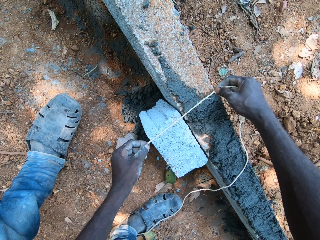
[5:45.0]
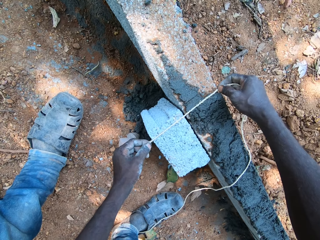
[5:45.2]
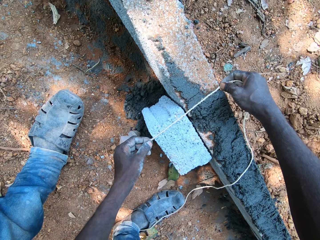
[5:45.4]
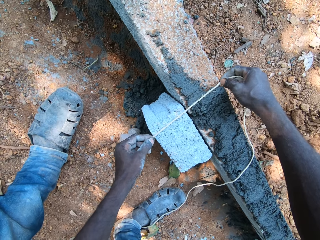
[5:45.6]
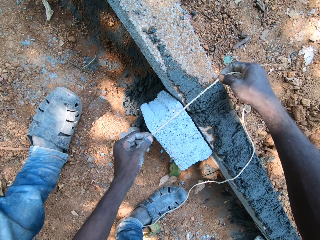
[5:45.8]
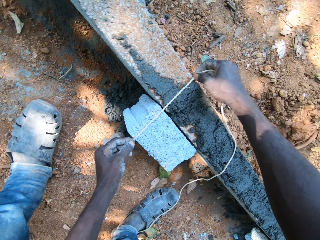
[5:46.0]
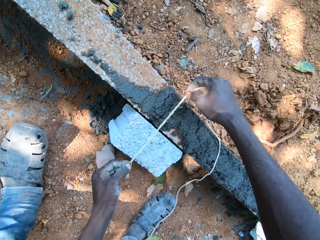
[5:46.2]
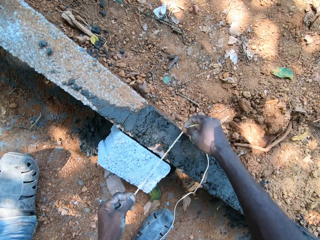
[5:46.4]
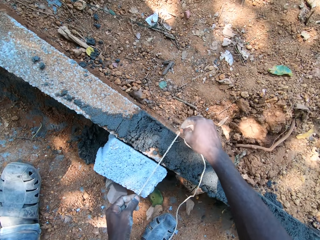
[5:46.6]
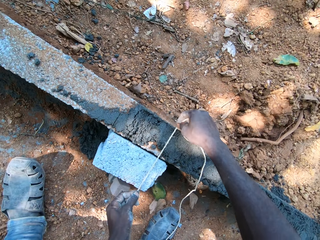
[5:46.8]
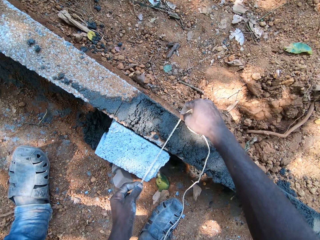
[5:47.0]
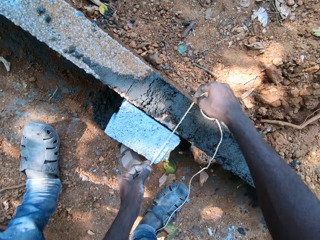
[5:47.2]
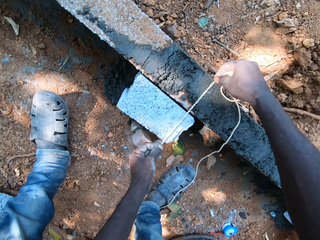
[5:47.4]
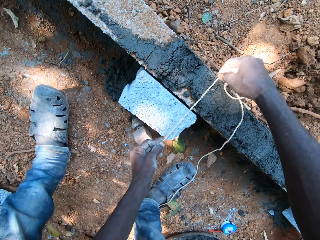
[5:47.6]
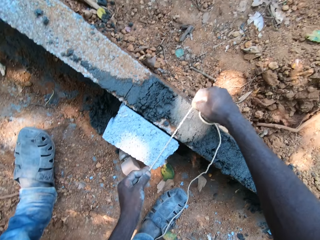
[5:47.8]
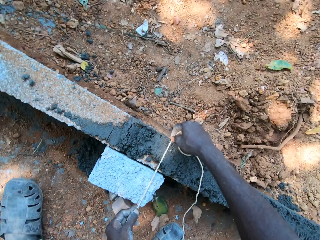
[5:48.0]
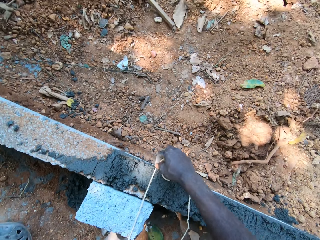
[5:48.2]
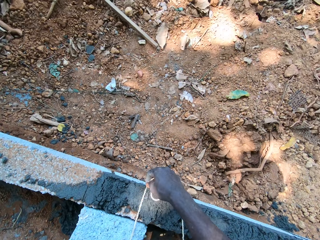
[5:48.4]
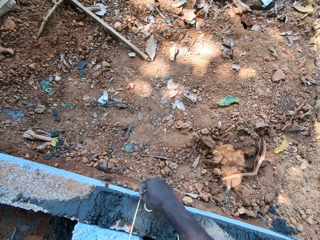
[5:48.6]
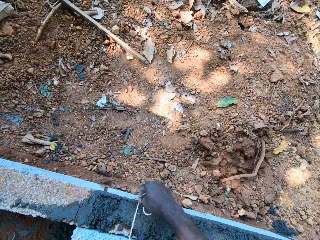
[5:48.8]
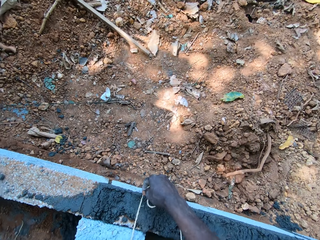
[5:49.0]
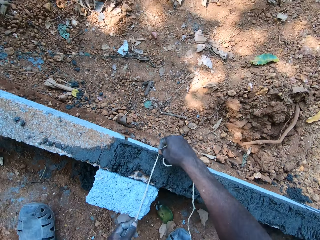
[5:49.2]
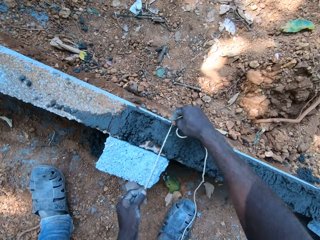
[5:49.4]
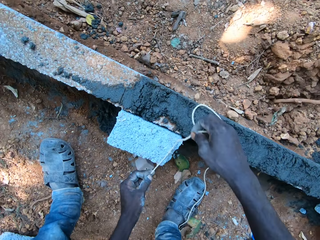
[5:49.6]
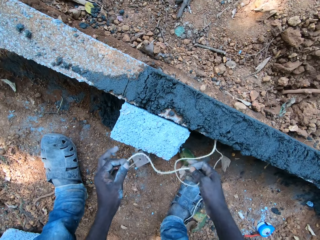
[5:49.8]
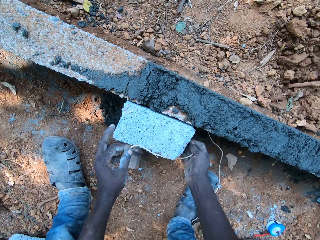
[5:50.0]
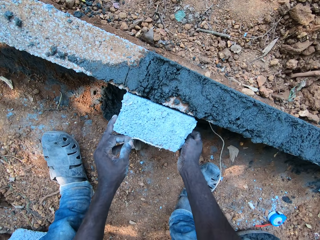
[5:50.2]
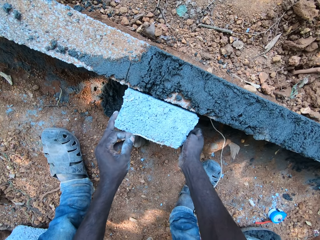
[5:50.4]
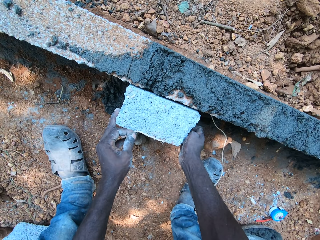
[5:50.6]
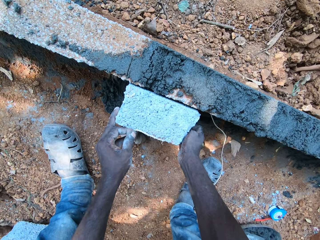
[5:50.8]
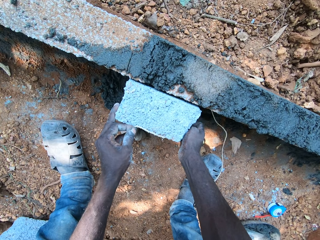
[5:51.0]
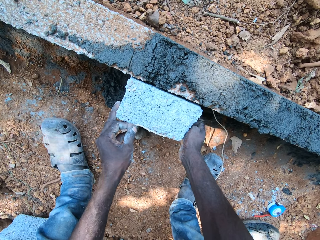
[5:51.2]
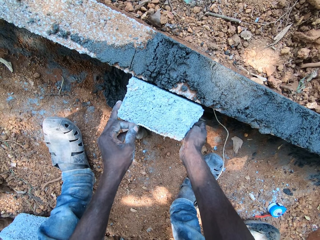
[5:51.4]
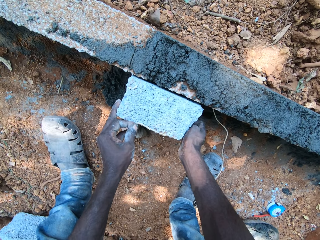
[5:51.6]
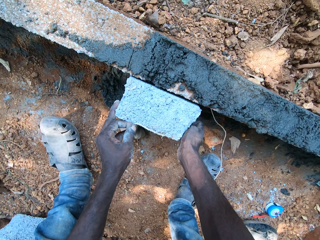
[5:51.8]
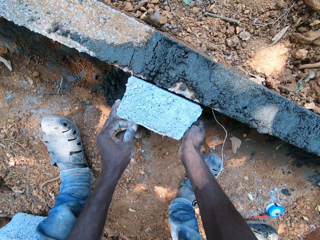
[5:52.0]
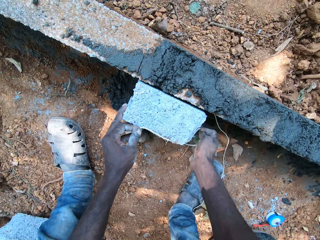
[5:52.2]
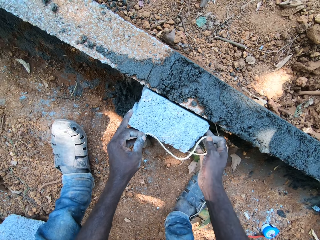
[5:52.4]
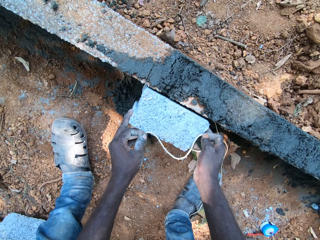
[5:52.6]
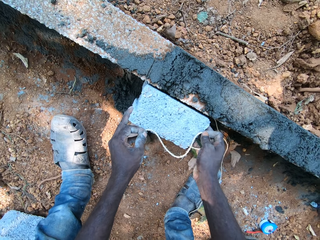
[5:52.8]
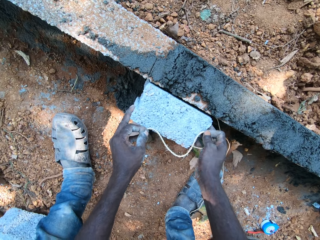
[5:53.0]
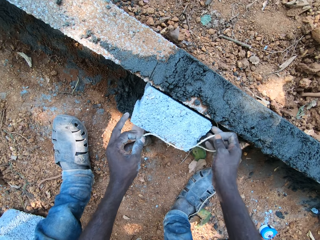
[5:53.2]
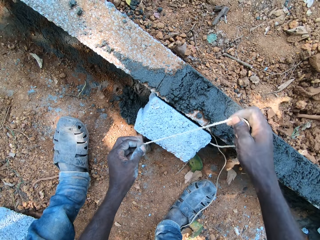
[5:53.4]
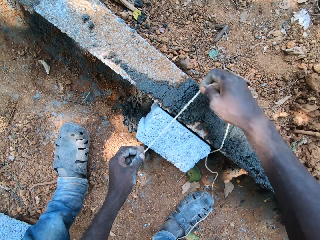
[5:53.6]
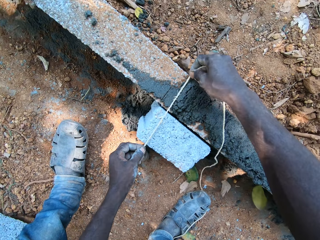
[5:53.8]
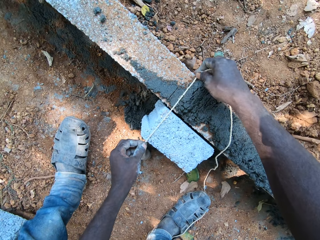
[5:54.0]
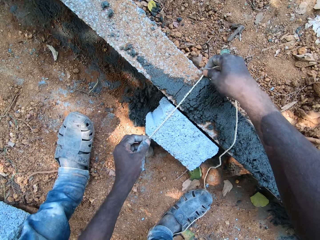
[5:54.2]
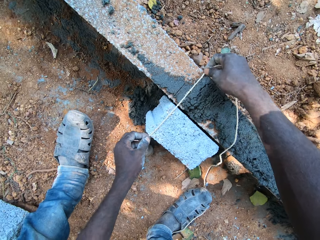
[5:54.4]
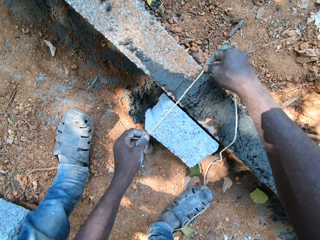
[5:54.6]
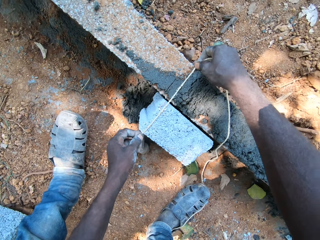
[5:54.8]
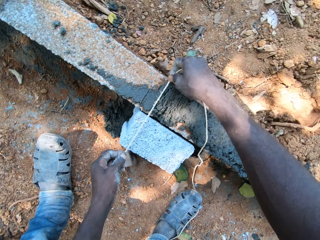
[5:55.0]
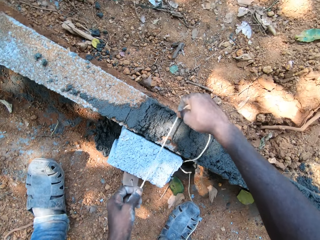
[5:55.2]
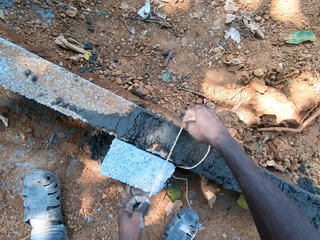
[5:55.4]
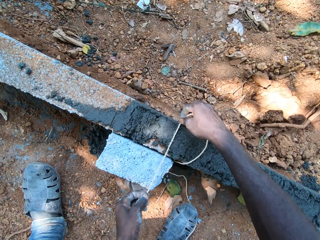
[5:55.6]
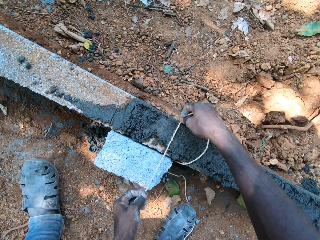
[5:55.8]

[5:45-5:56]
The camera wearer adjusts the block.

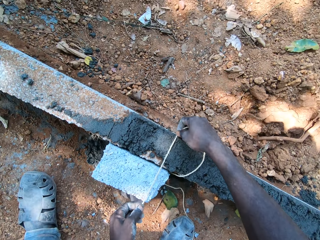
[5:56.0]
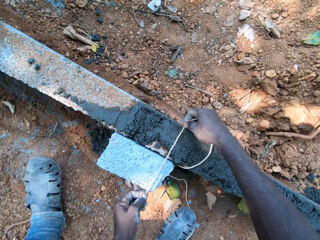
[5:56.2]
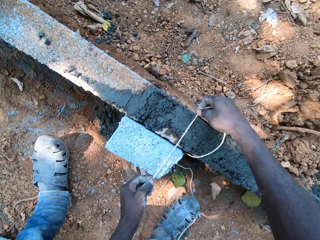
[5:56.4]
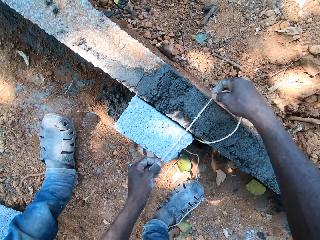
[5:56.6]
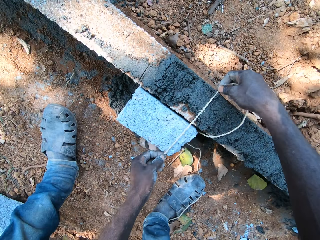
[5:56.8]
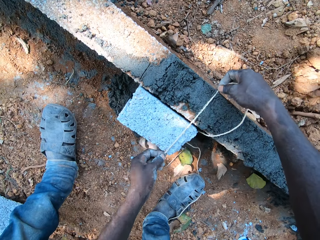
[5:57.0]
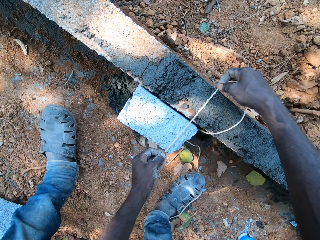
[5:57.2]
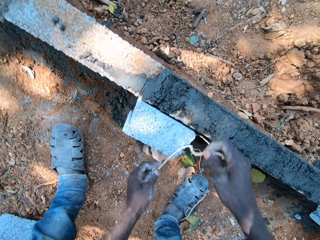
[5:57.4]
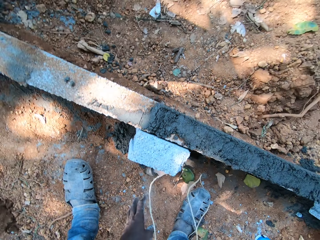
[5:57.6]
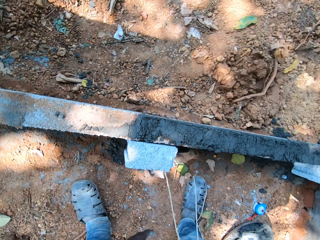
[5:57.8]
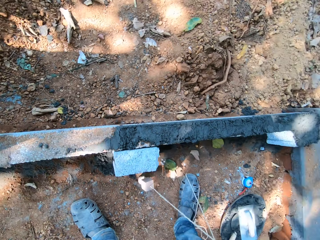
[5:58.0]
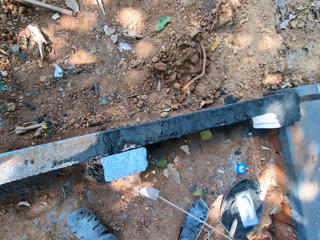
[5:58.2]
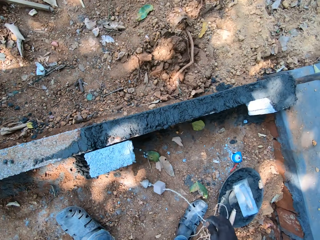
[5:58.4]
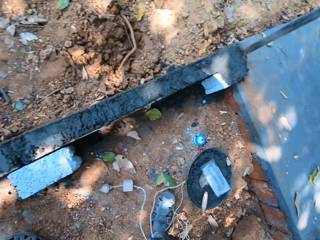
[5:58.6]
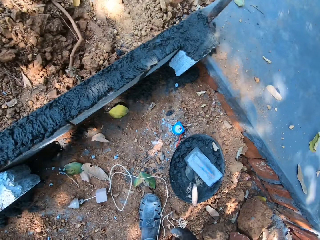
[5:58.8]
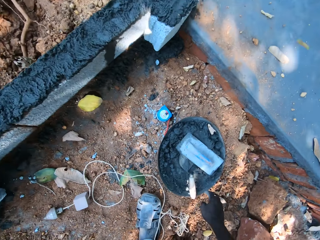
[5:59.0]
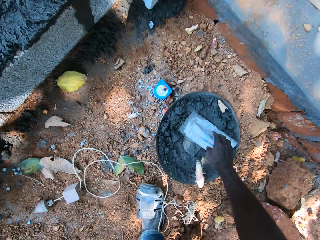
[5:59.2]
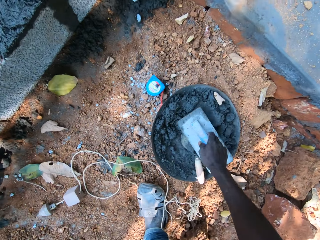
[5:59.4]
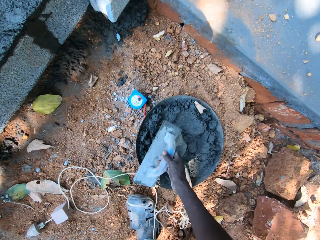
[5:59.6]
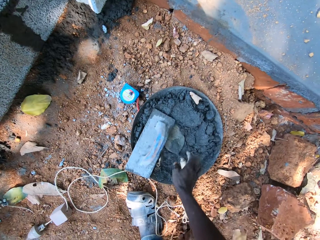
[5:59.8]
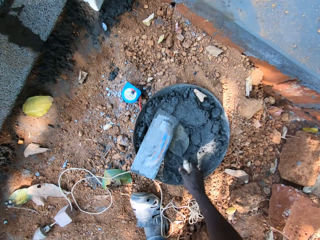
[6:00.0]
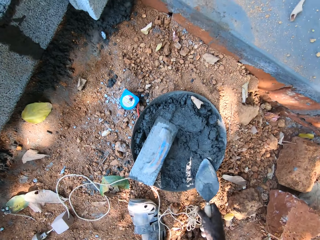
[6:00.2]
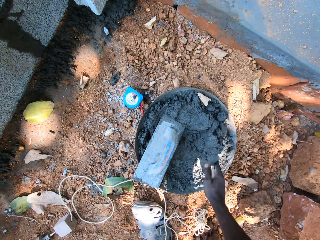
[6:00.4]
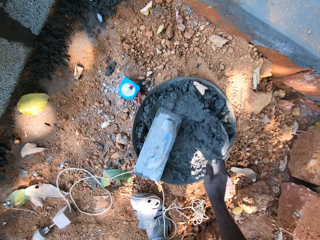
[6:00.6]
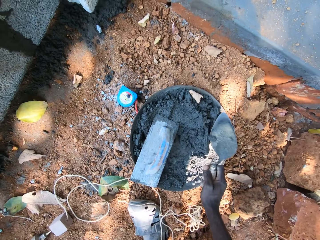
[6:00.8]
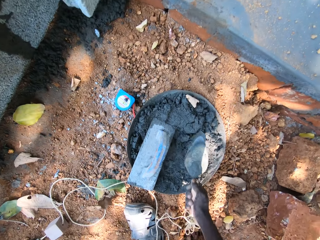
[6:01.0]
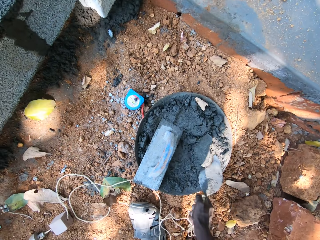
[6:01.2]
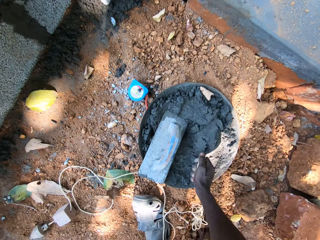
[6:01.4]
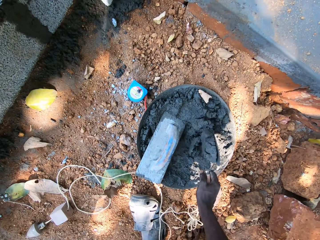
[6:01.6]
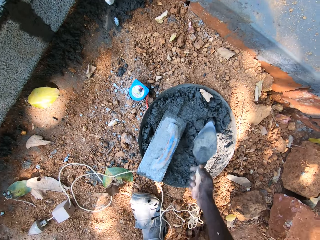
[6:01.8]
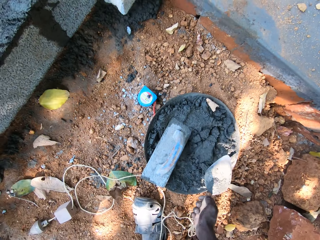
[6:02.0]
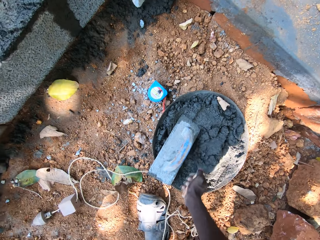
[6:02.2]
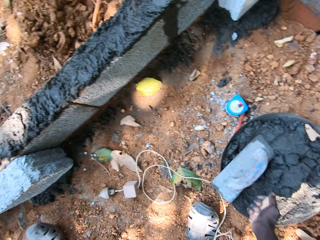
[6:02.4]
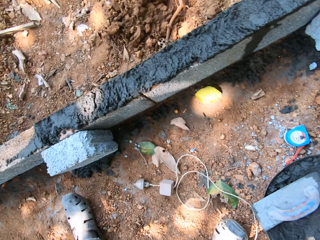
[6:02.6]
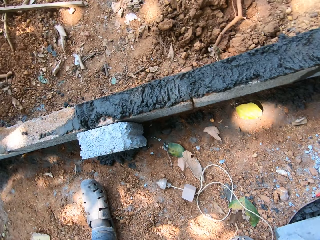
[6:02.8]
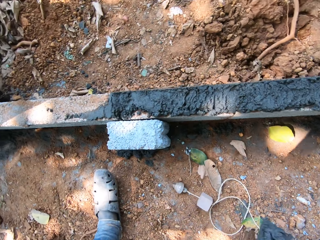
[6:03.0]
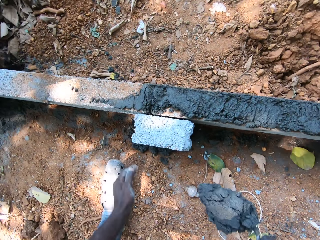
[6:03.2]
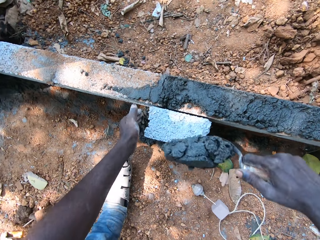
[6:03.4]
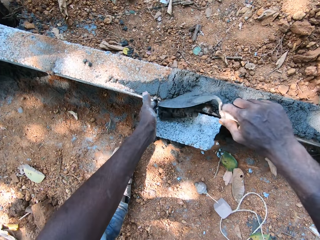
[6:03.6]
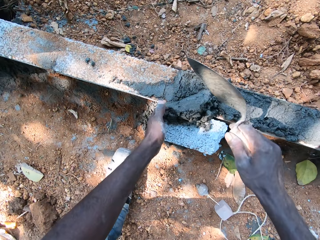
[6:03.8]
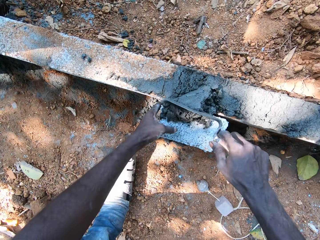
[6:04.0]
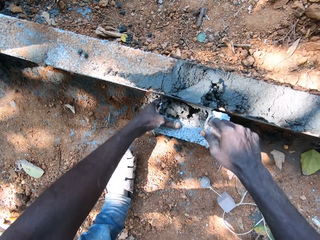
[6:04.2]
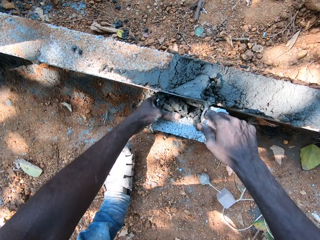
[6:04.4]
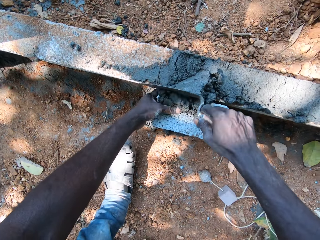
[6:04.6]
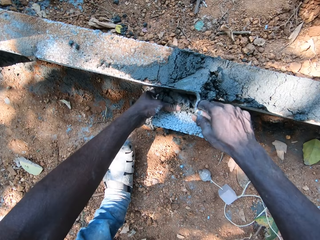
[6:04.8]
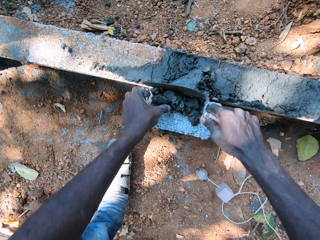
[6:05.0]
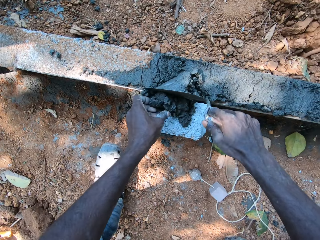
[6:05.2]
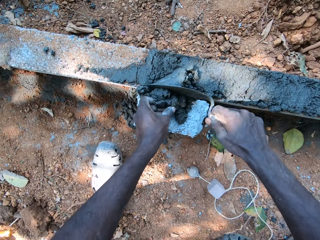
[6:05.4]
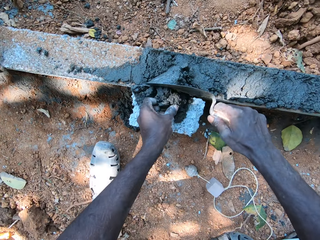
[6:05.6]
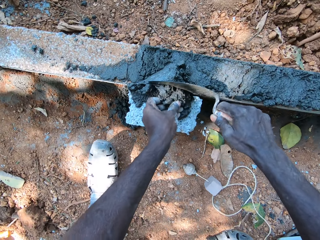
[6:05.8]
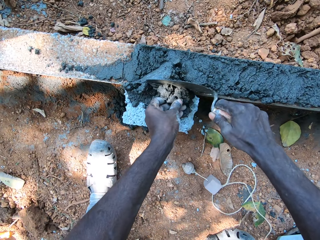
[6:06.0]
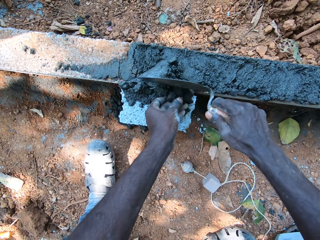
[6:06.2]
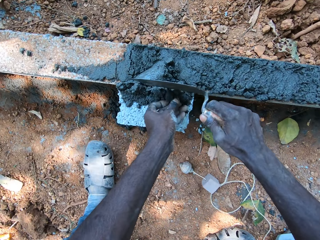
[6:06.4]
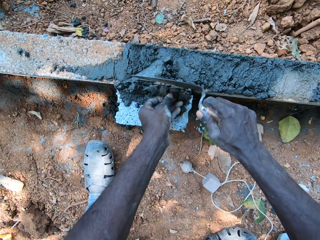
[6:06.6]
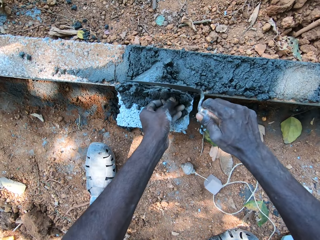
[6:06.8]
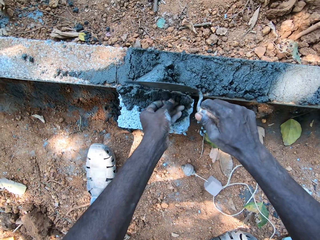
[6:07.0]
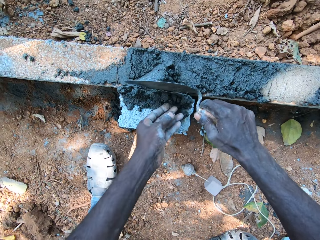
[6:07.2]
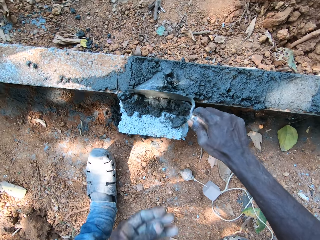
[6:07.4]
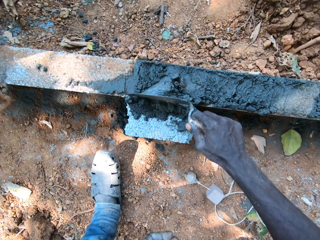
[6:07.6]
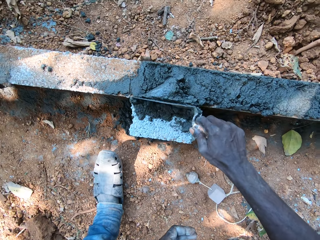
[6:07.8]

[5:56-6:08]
The camera wearer drops the plumb line on the ground with his right hand. He moves the plastering float on the head pan of mortar with his right hand. He picks up the hand trowel from the head pan of mortar with his right hand. He mixes the mortar in the head pan with the hand trowel in his right hand. He scoops the mortar from the head pan with the hand trowel in his right hand. He pours the mortar on the block with the hand trowel in his right hand. He spreads the mortar on the wall with the hand trowel in his right hand and his left hand.
